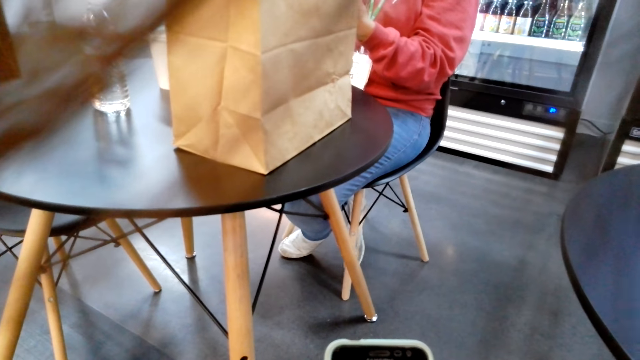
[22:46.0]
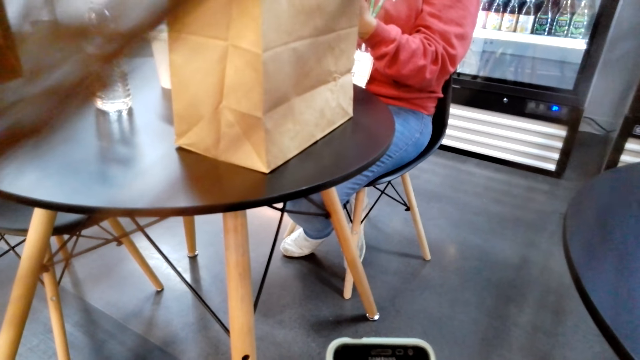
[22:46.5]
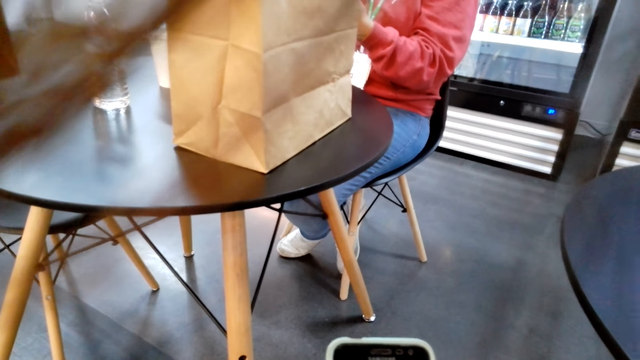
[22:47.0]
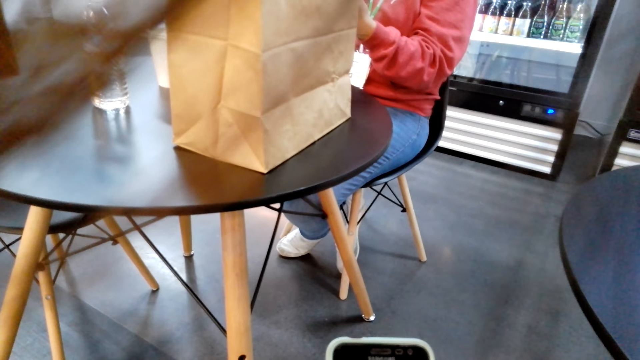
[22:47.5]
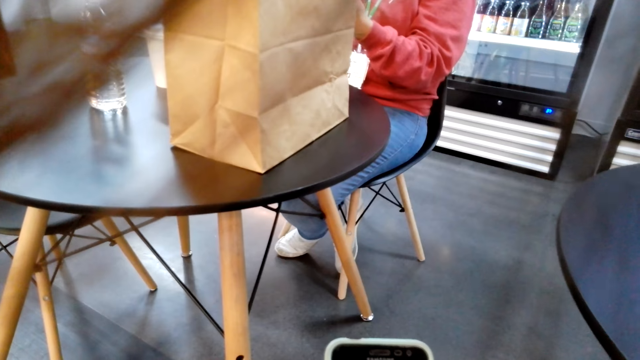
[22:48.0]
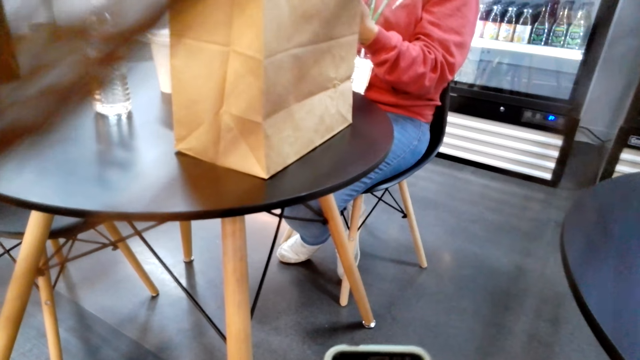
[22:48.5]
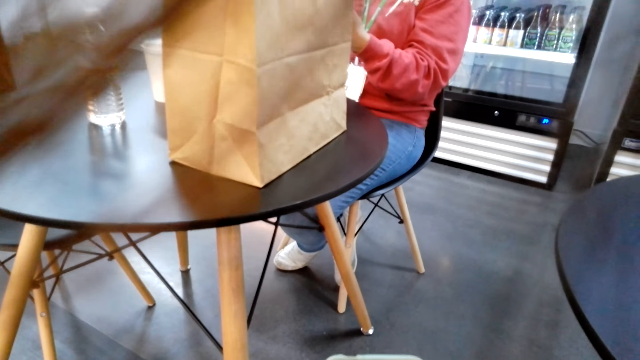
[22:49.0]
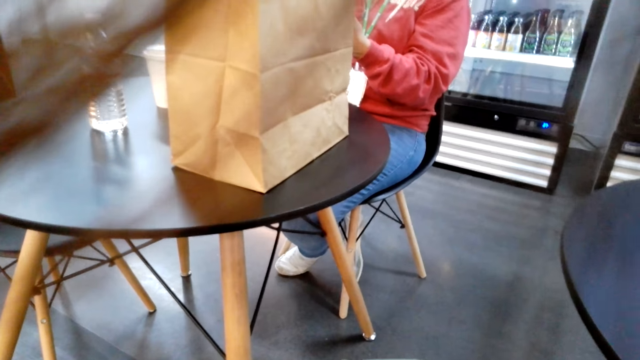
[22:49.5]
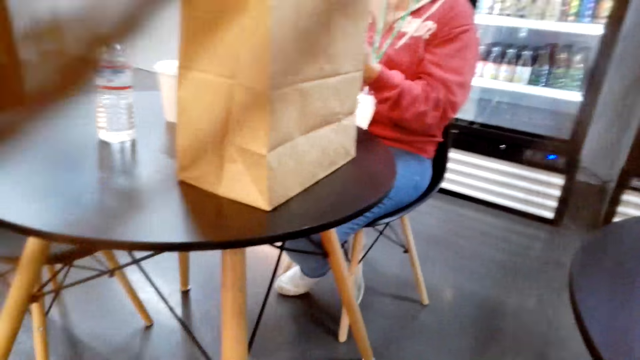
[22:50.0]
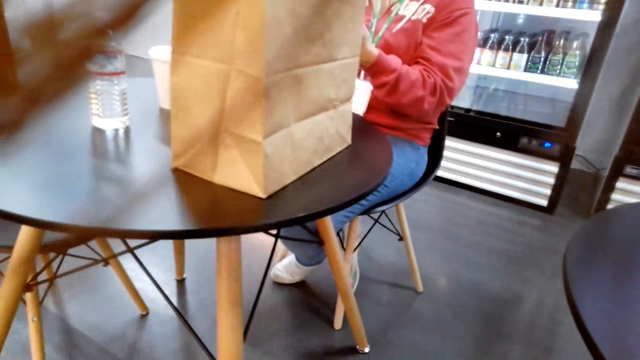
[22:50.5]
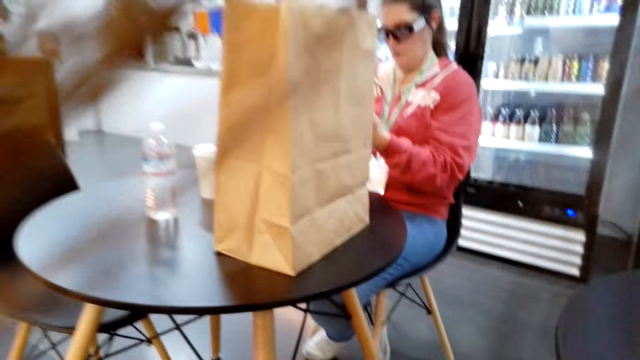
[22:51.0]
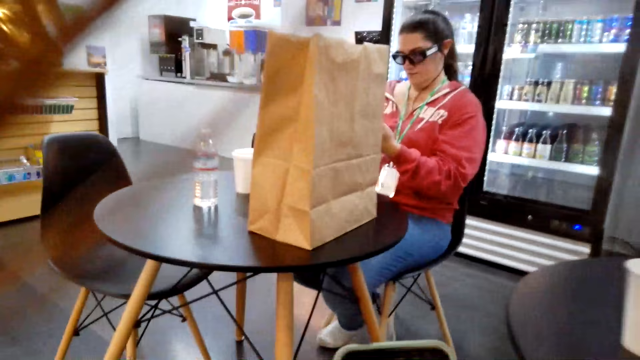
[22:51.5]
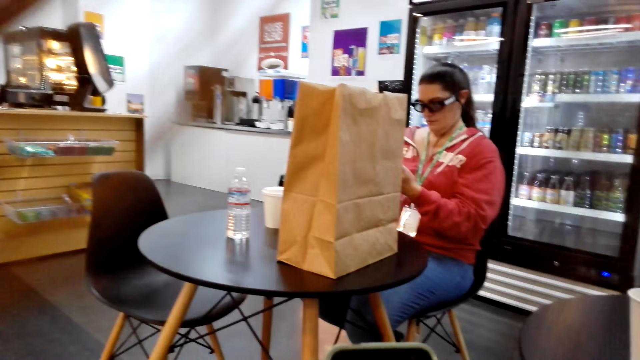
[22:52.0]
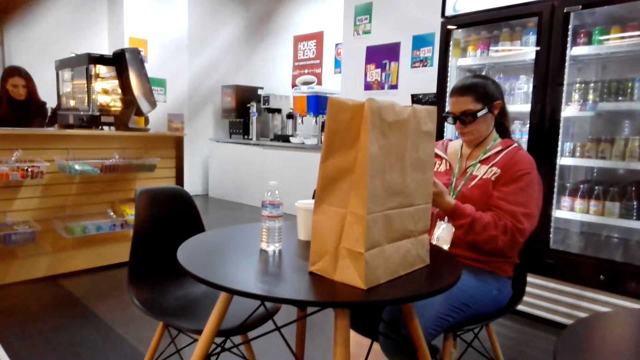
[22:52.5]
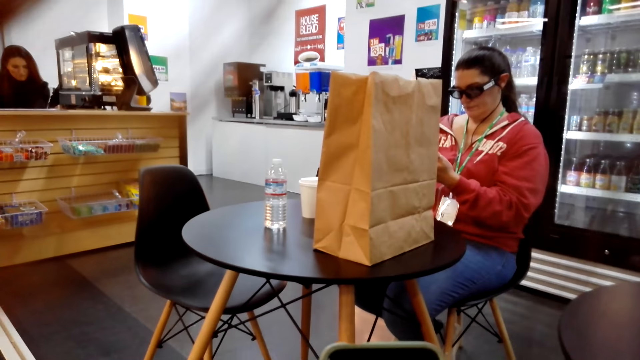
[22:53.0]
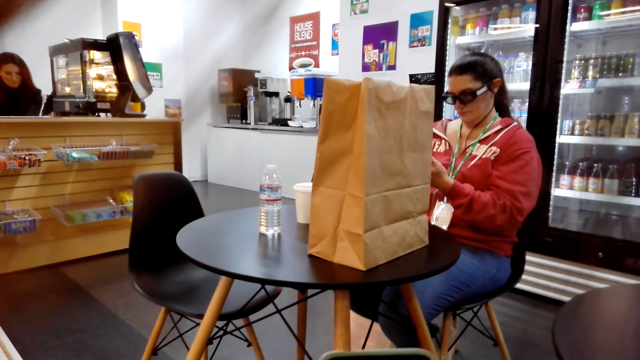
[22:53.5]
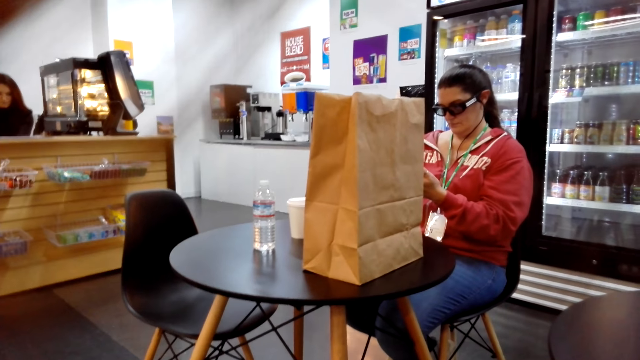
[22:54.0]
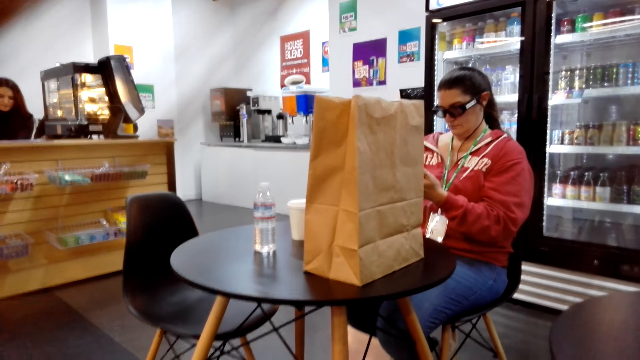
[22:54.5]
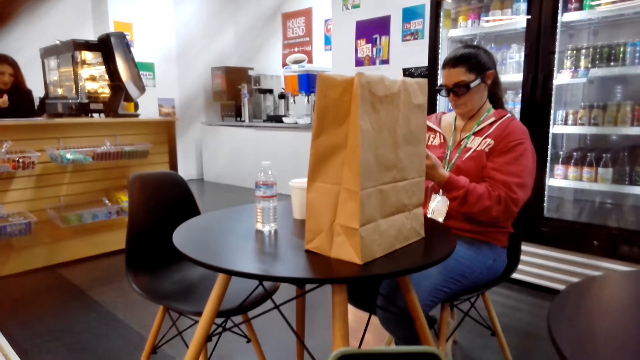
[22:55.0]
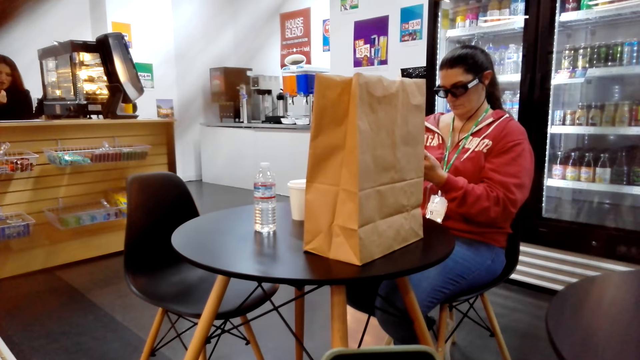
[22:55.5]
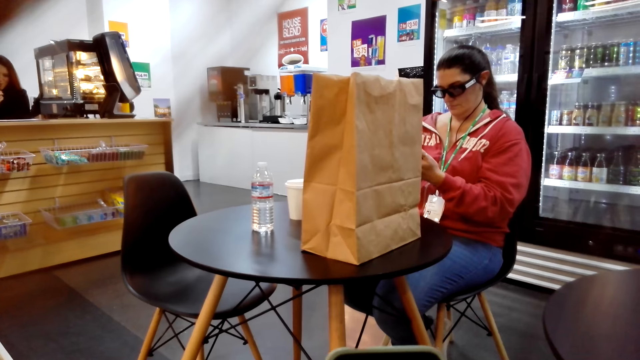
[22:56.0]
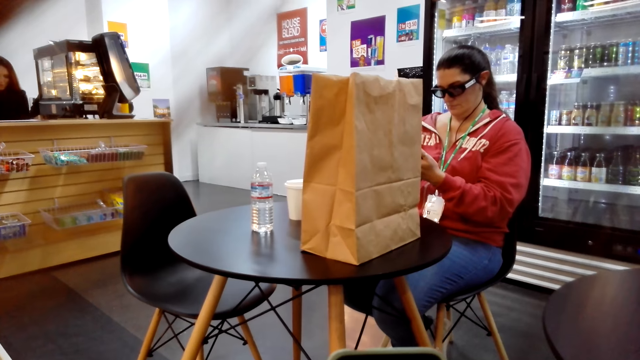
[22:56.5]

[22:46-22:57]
The camera wearer talks to a woman. They observe the woman.

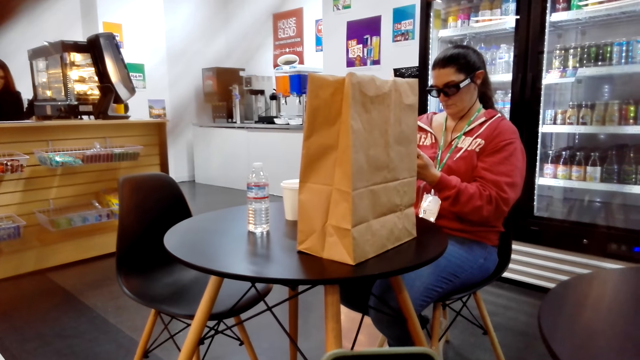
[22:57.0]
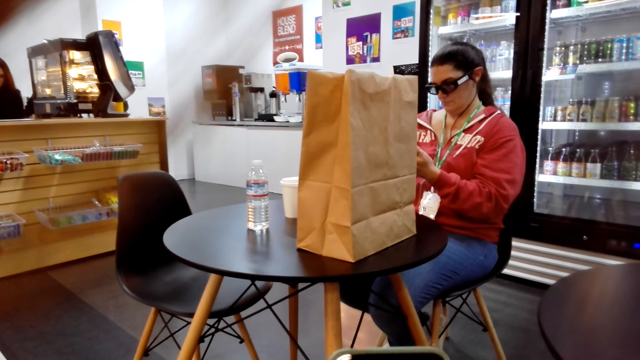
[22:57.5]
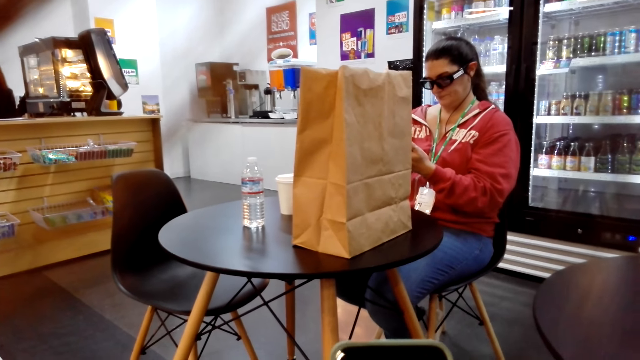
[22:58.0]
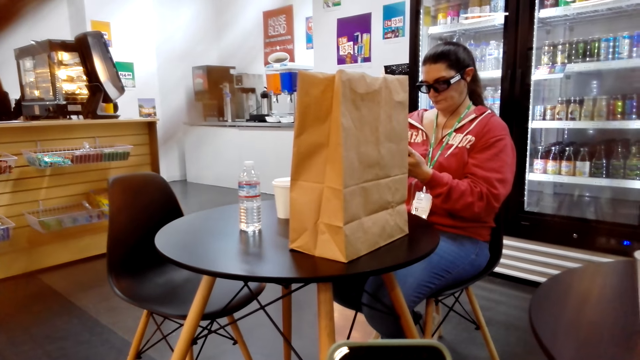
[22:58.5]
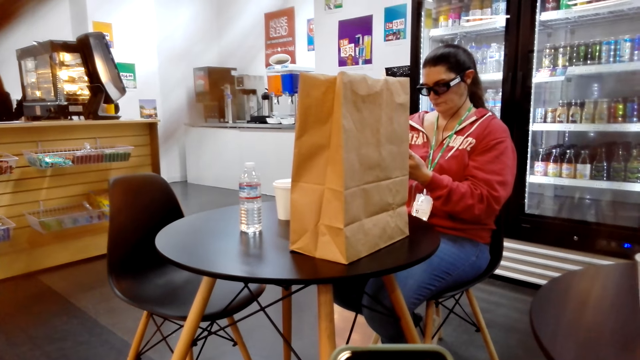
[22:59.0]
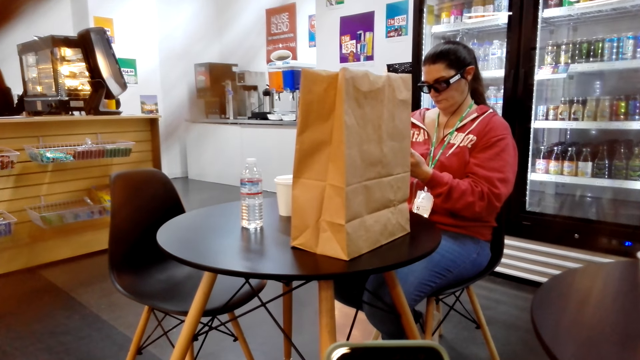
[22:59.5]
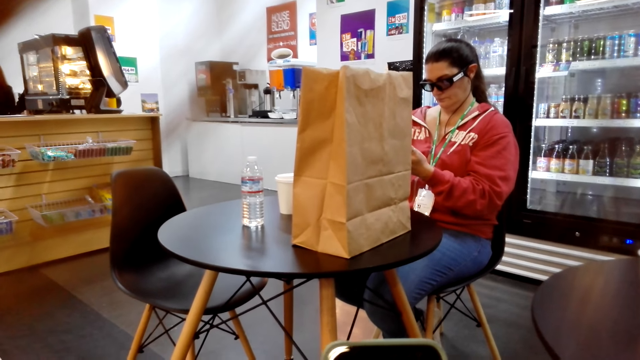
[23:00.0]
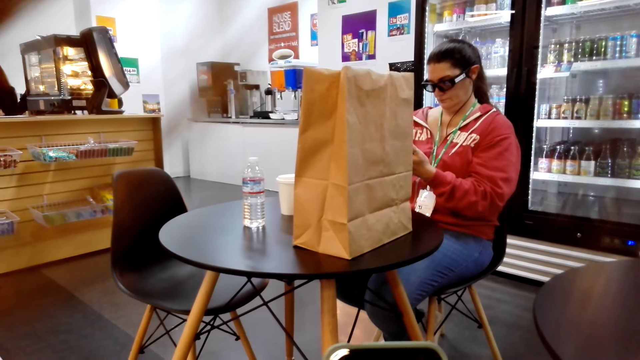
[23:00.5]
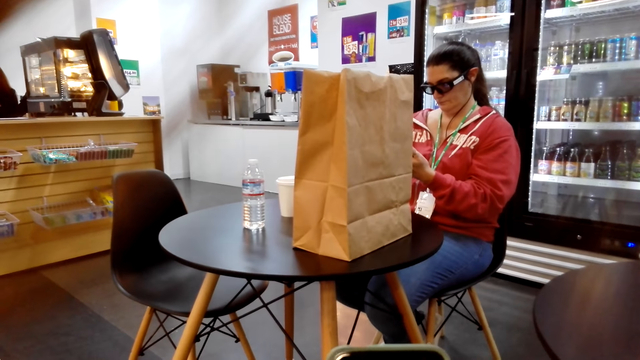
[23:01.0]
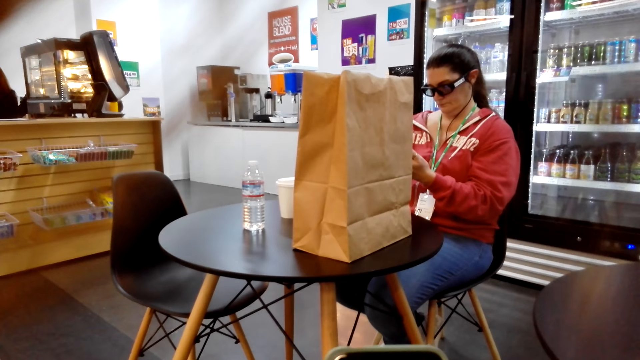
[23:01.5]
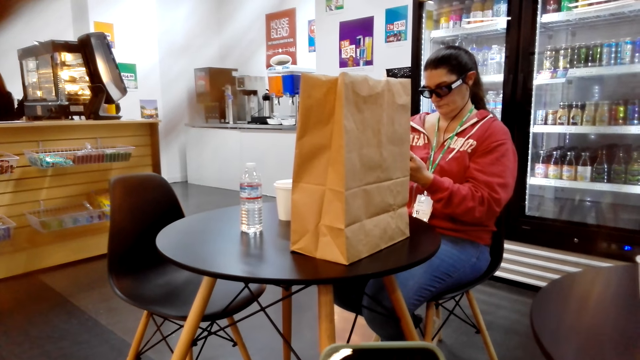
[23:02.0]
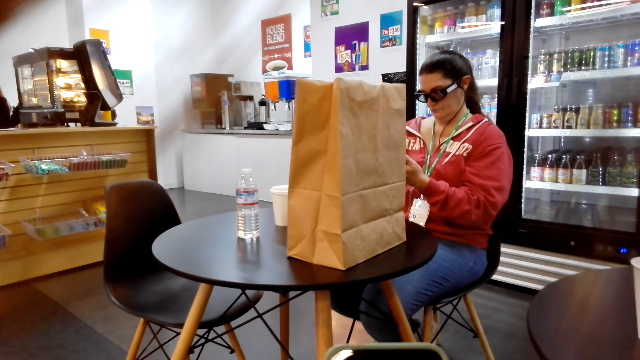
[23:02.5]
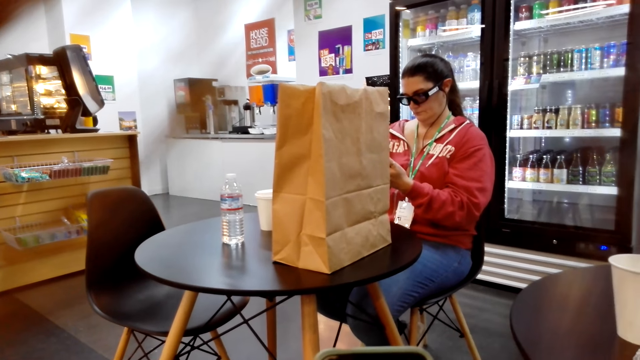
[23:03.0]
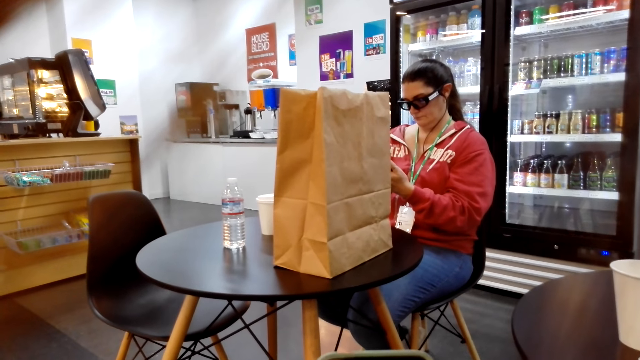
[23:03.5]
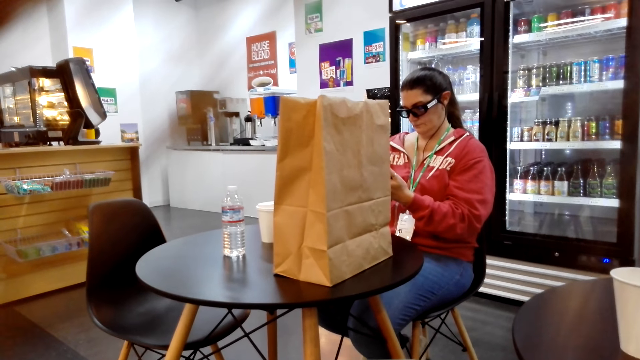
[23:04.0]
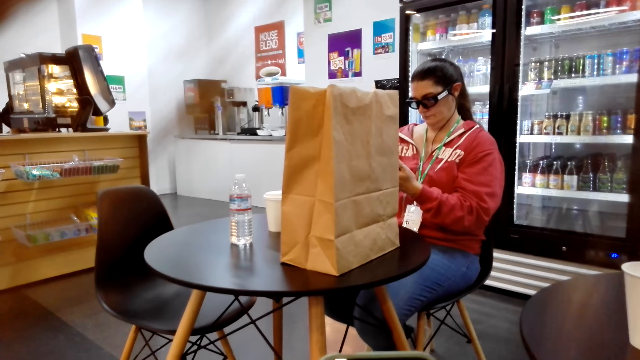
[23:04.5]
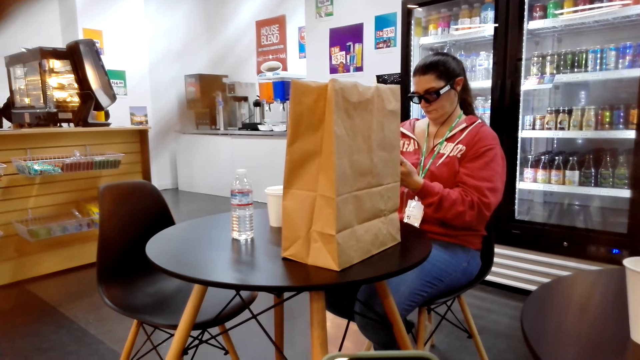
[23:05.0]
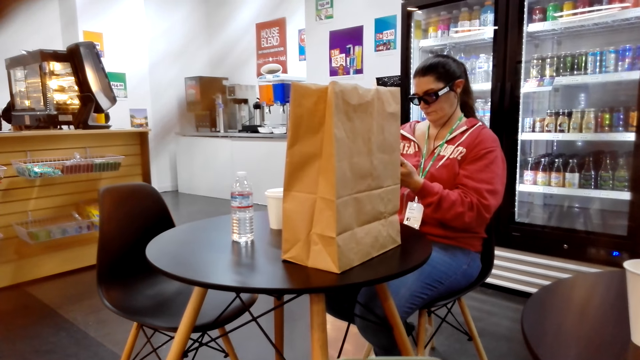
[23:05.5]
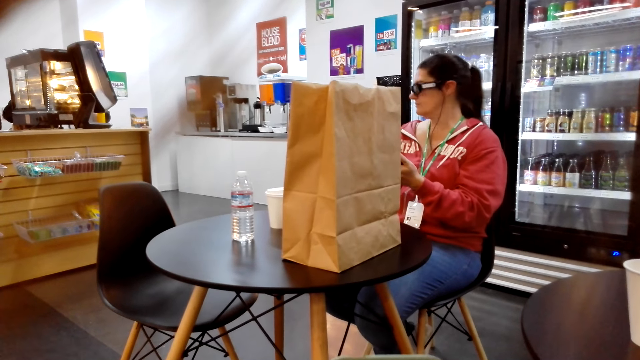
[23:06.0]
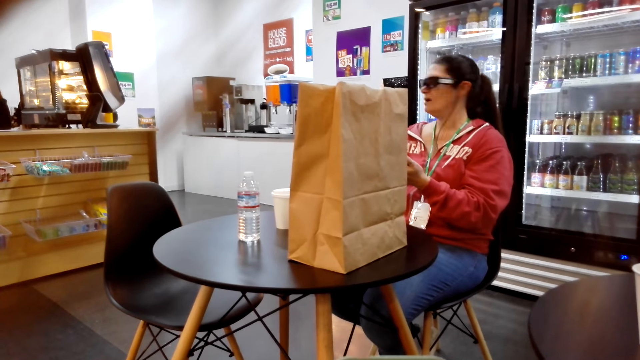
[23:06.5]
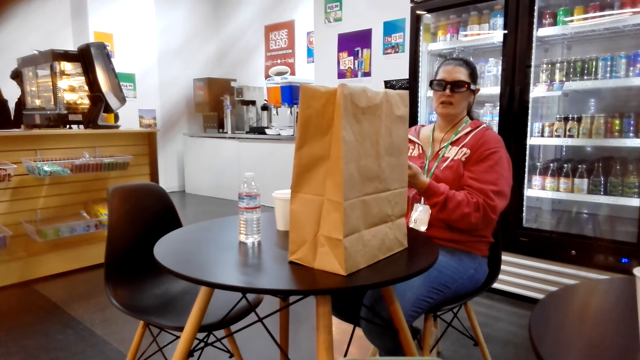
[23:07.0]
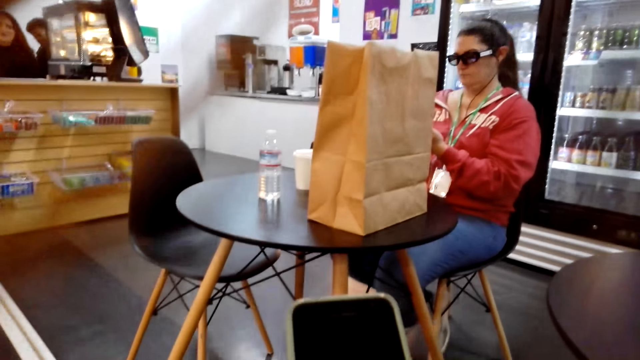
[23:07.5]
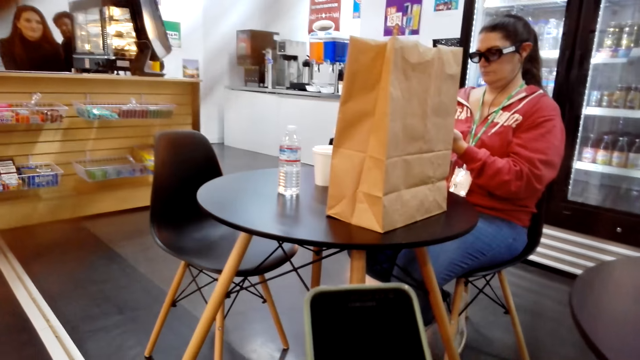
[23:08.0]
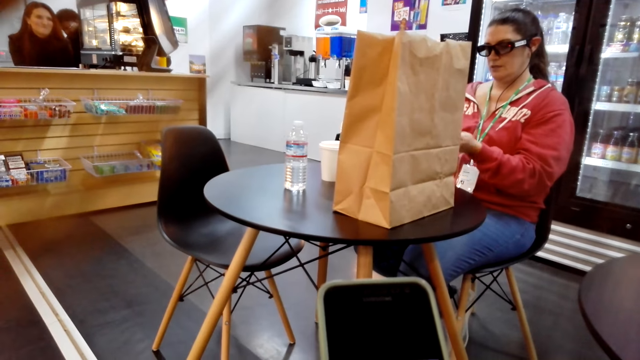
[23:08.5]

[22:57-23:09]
The camera wearer operates her phone. A woman converses with another woman.
